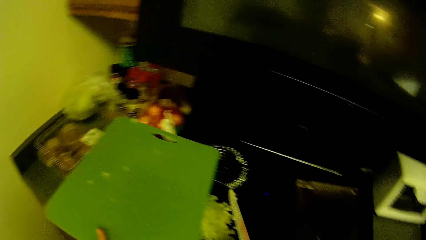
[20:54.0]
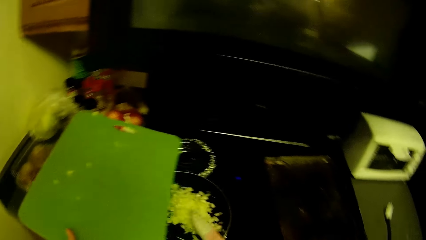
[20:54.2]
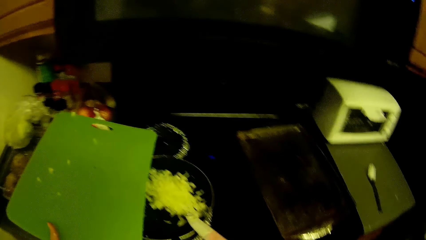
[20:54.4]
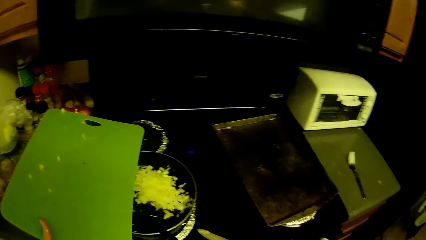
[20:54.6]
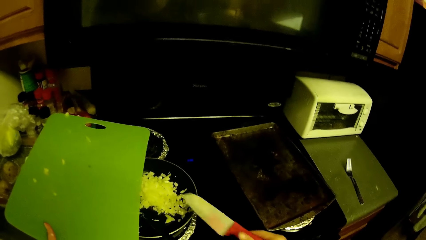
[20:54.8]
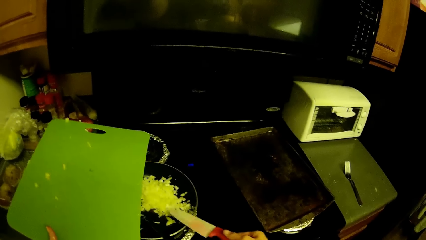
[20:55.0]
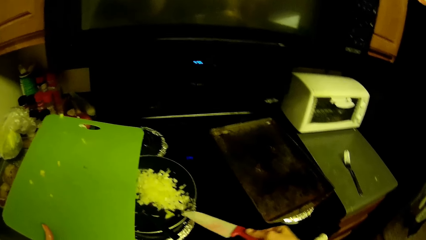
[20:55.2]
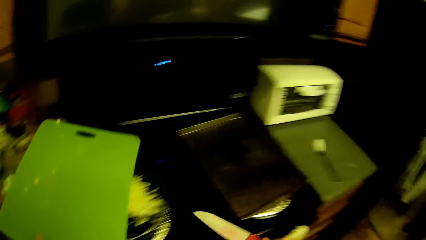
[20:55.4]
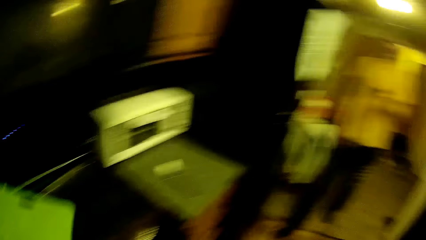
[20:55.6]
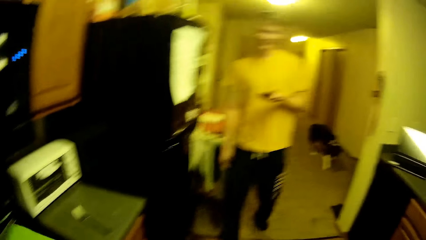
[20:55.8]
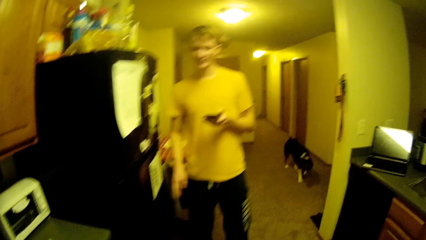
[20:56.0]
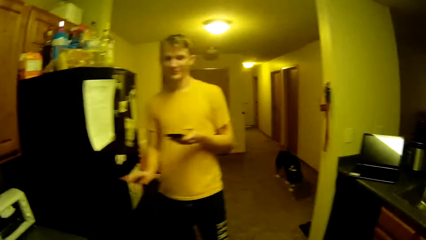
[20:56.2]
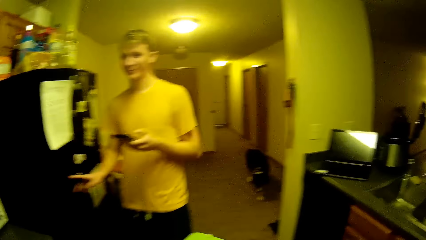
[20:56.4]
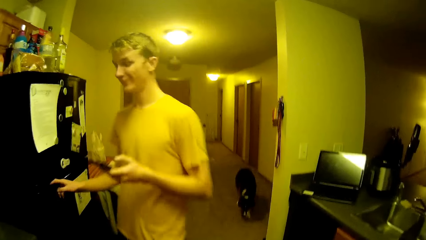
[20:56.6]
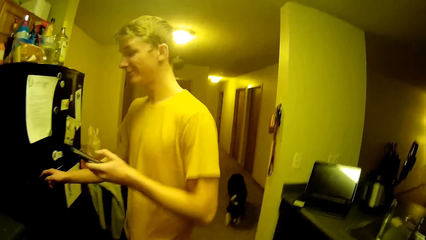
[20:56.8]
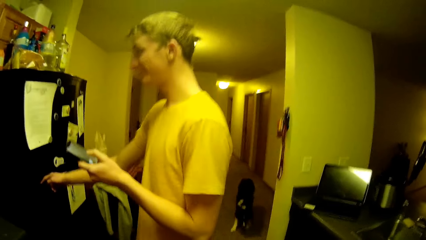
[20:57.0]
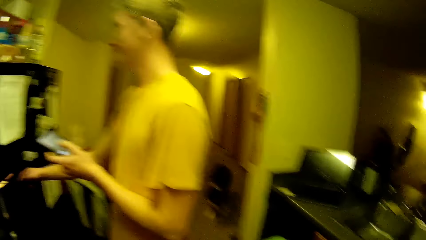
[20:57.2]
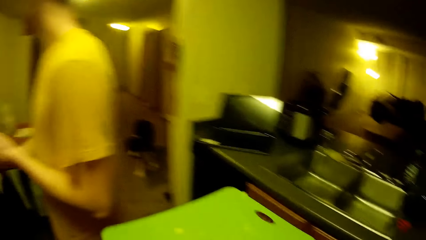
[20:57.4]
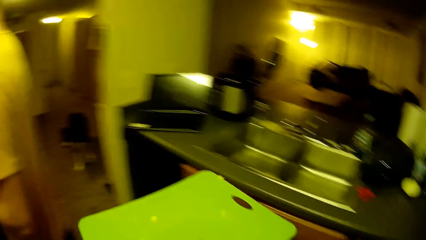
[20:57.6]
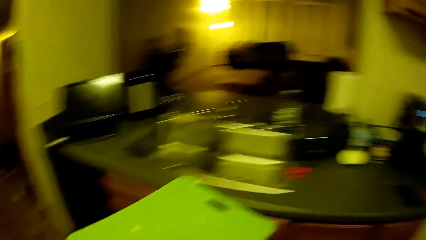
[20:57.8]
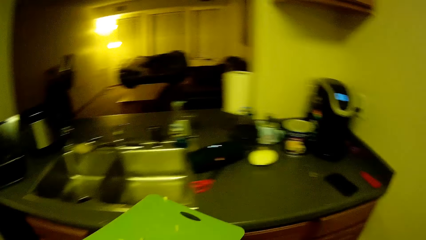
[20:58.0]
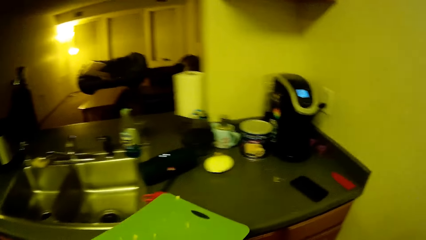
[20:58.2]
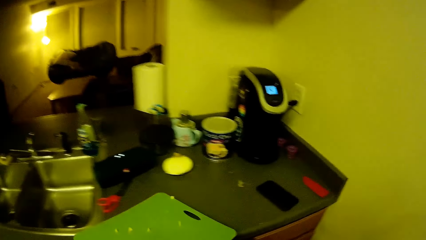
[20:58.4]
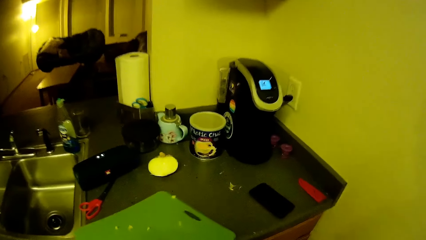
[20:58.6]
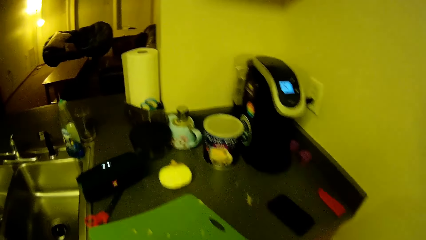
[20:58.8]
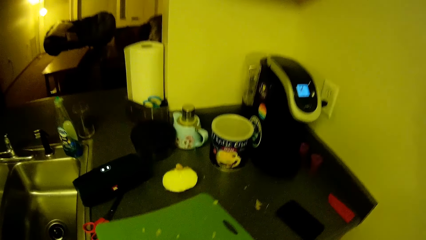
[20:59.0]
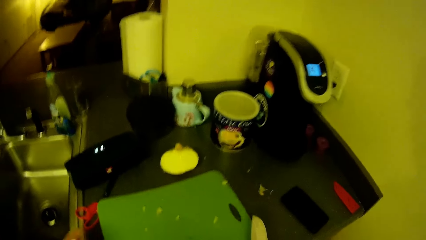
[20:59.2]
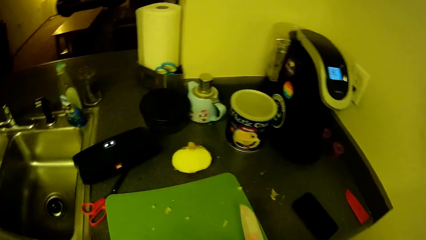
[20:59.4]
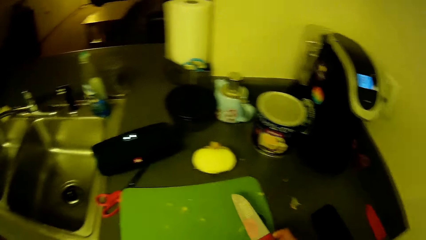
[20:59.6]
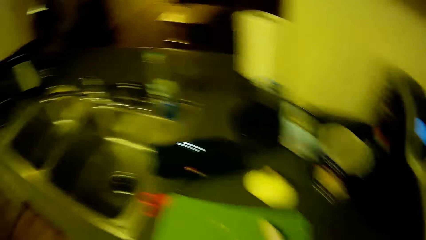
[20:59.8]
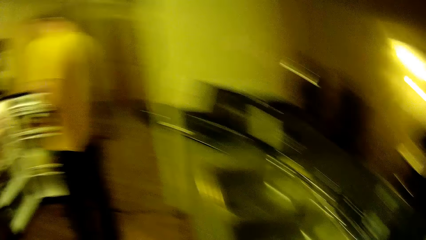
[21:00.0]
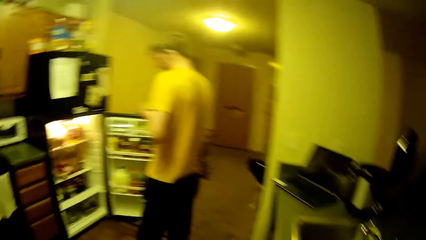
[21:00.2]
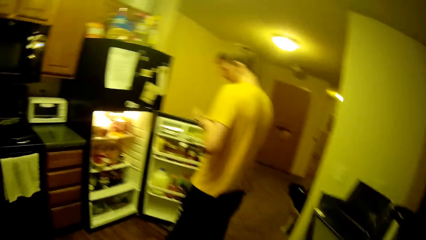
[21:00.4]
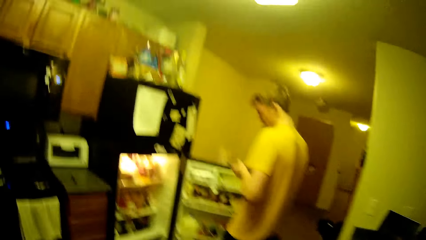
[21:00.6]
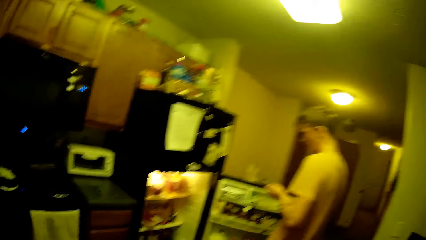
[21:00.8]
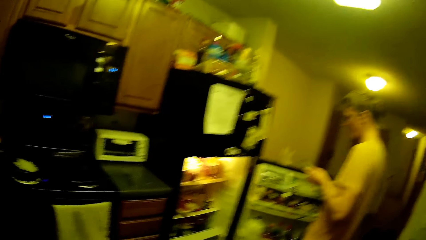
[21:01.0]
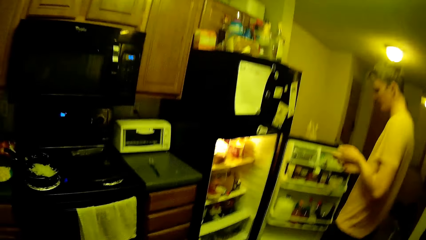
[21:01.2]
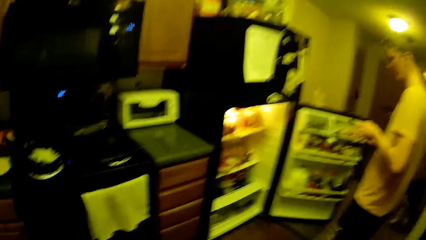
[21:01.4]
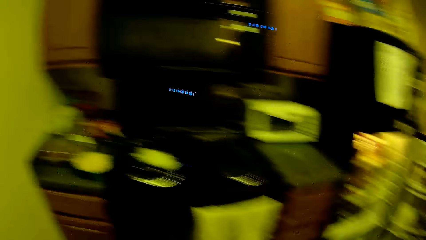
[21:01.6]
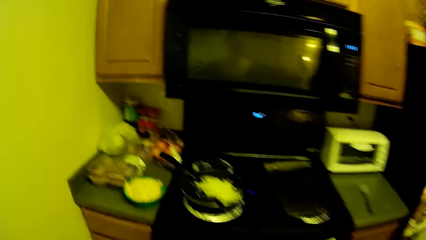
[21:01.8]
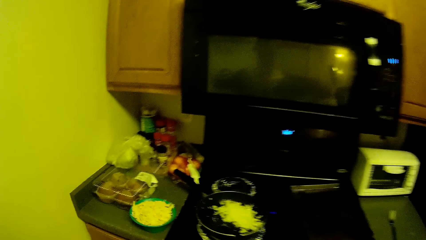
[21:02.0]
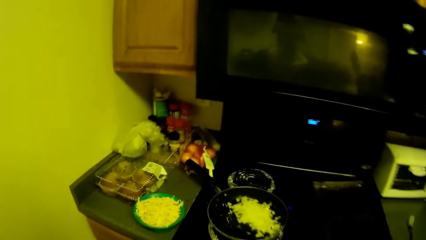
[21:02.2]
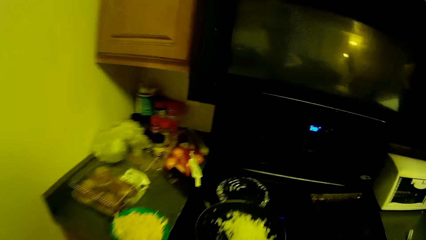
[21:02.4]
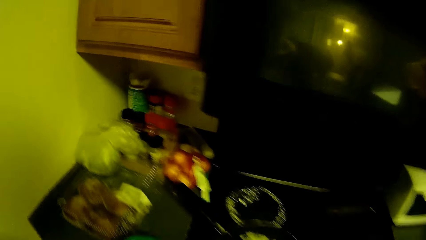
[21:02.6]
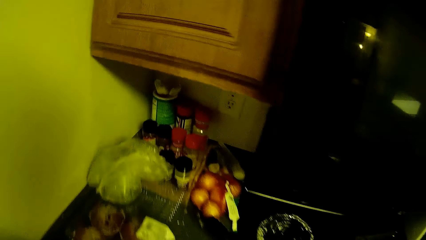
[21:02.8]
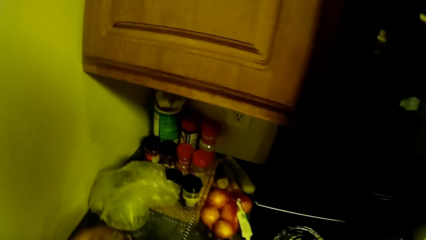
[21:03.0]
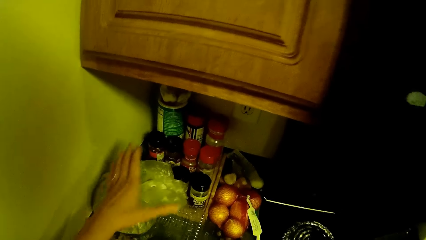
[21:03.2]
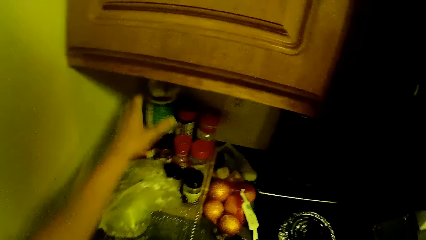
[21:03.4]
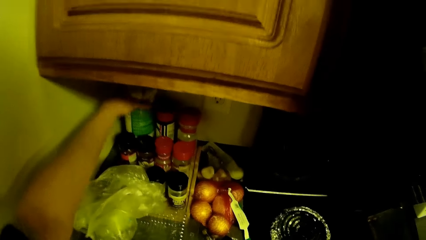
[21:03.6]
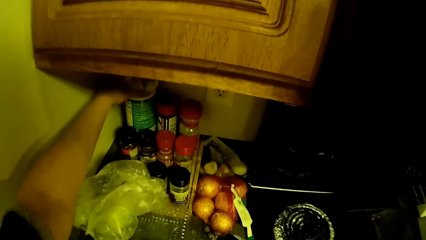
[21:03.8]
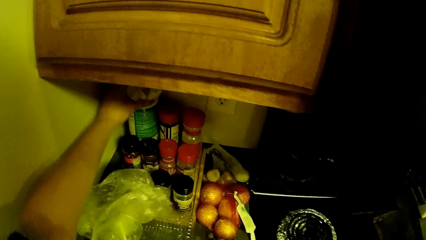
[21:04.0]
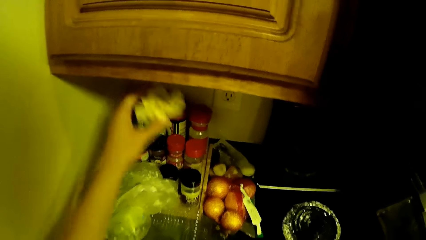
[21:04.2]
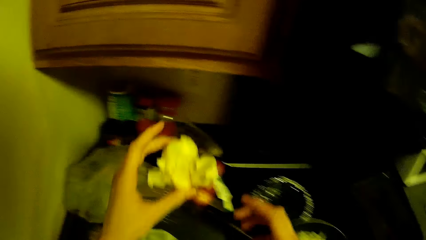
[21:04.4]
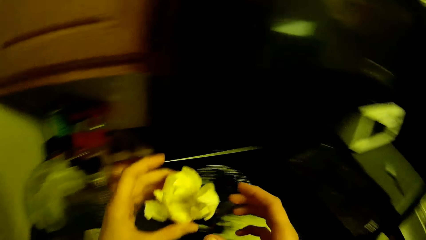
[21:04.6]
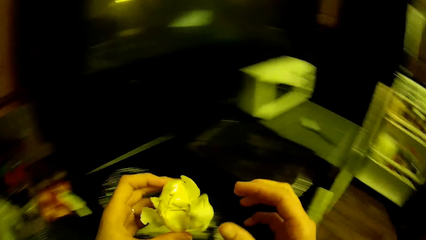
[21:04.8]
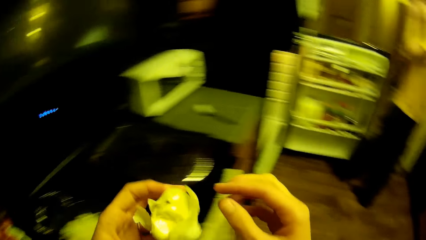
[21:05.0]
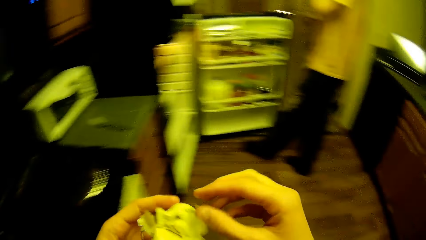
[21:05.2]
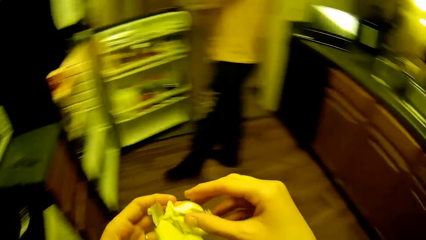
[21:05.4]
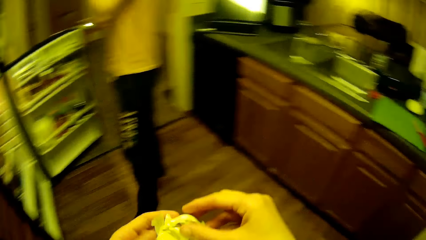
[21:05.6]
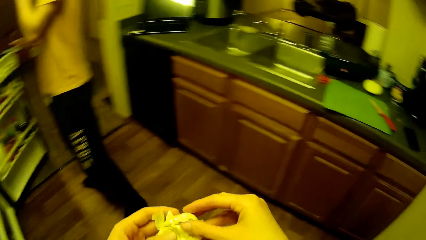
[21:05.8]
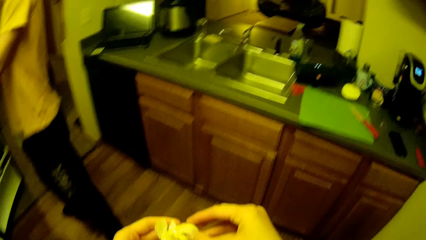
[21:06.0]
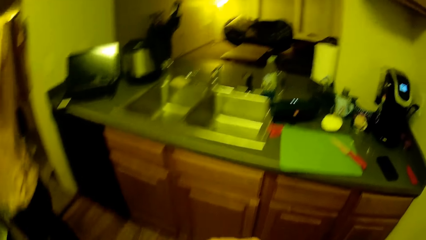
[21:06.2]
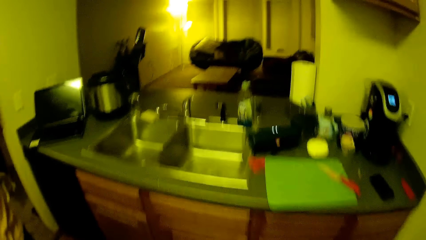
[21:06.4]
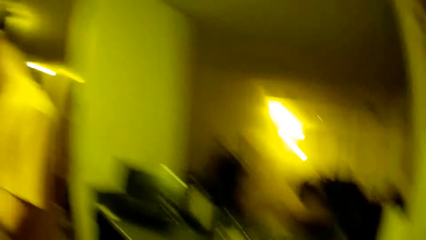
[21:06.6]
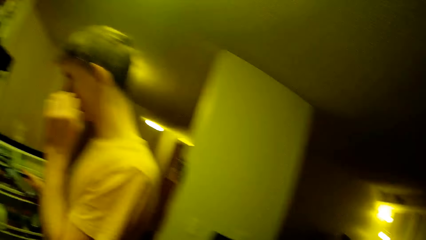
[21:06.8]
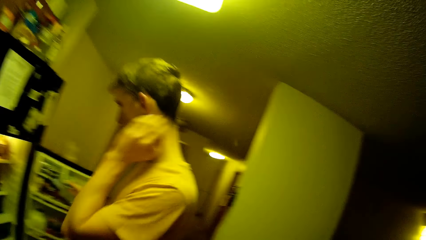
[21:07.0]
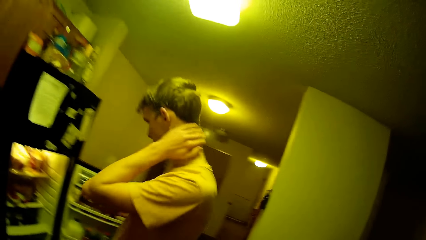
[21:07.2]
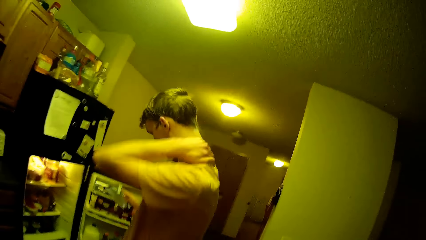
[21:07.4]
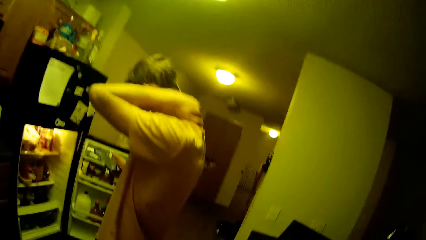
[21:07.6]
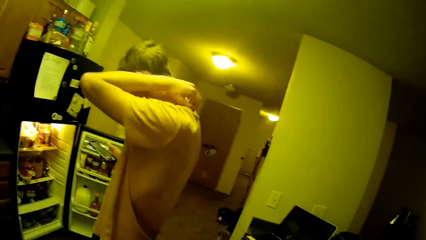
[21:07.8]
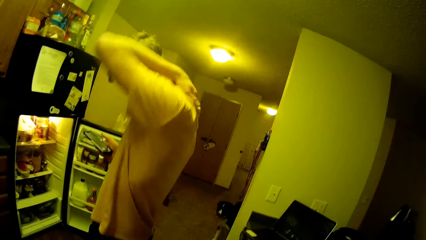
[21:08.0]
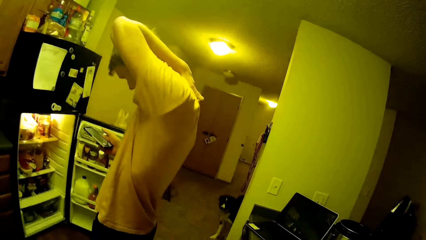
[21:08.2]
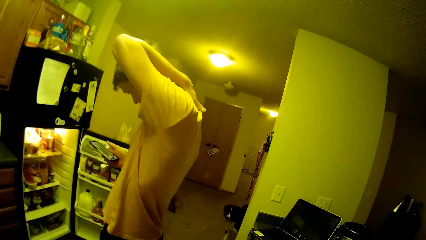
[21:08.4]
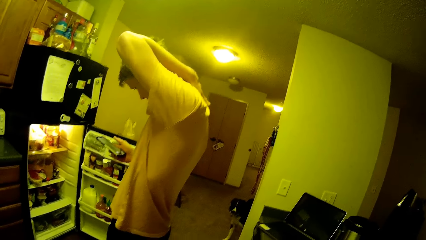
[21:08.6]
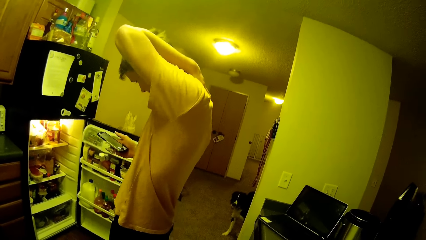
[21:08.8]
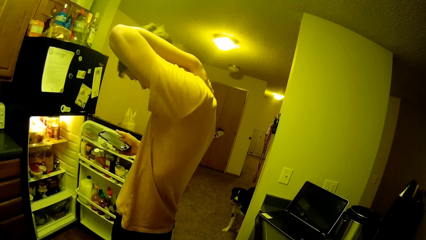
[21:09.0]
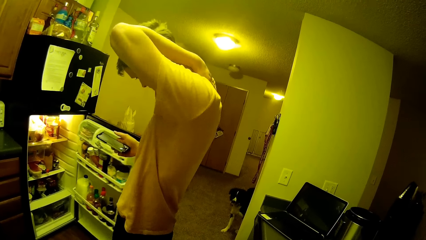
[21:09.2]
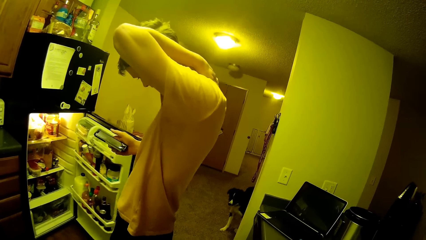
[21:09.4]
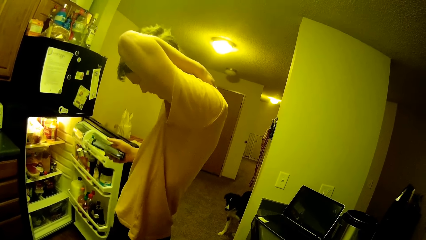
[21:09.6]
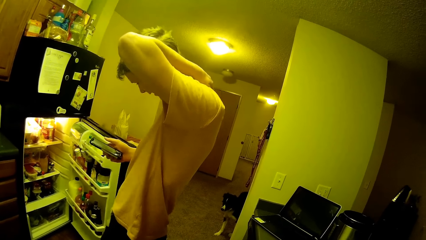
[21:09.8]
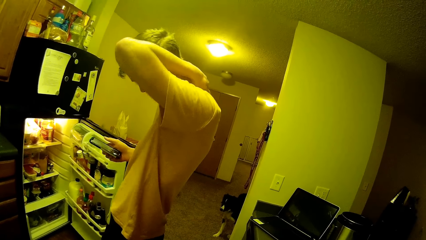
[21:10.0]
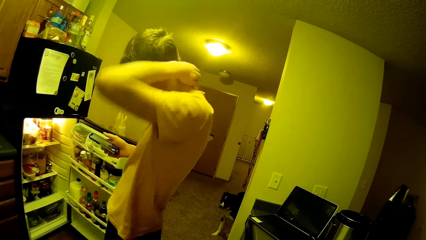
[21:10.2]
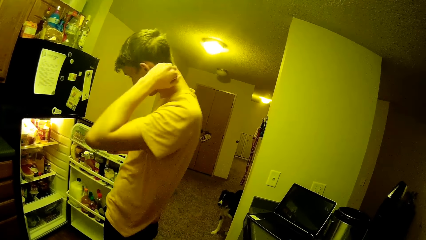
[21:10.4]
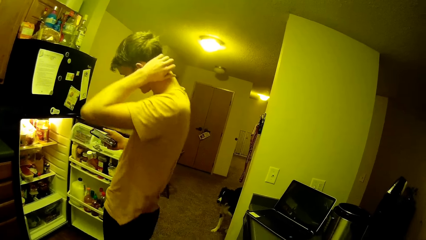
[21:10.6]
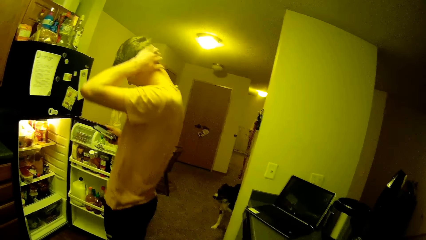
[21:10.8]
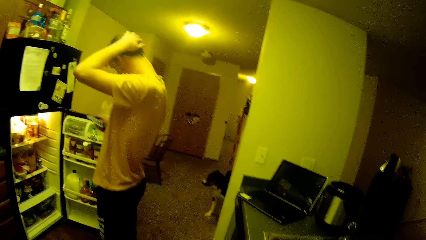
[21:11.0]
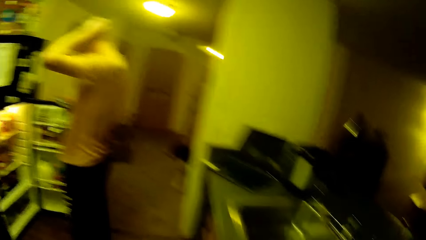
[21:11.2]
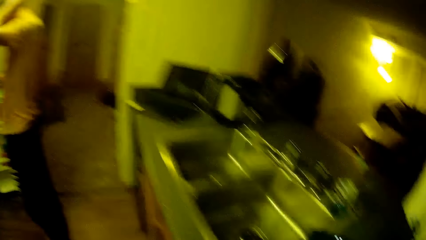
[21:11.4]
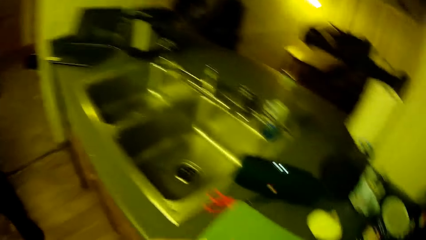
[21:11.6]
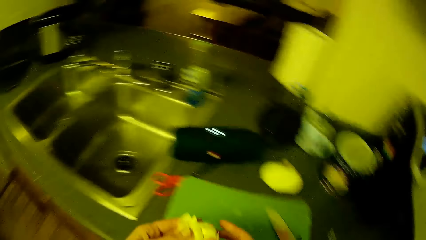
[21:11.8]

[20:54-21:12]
The camera wearer swings a hand and turns the head right. A man swings a hand. The man enters into the kitchen. A dog walks around the passage. The man opens the lower fridge with his right hand. The man operates the phone with his left hand. The camera wearer walks in the kitchen. He holds the tray or chopping board with both hands. He moves the tray to the kitchen slab with both hands. He puts the knife on the chopping board. He turns the body left. The man holds the door of the fridge. The camera wearer walks in the kitchen. He swings a hand. He picks up a garlic from a container on the kitchen slab with his left hand. He swings a hand. He turns the body right. He peels the garlic with his right hand. The man swings the leg. The man swings a hand. The camera wearer turns the head left. He touches the neck. The man operates the phone with his right hand. The camera wearer touches the back. The man scratches his back with his left hand. The man swings the door of the fridge. The camera wearer swings a hand, scratches the neck and turns the head right.
